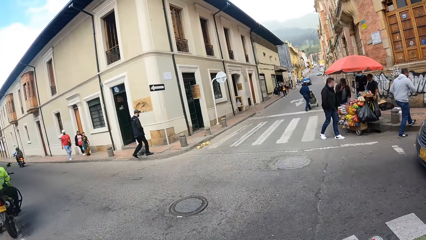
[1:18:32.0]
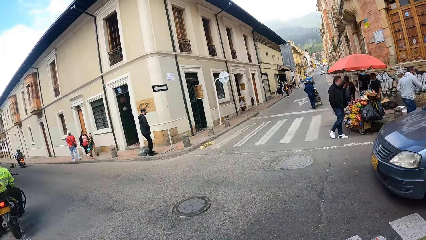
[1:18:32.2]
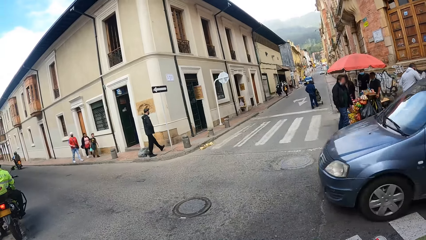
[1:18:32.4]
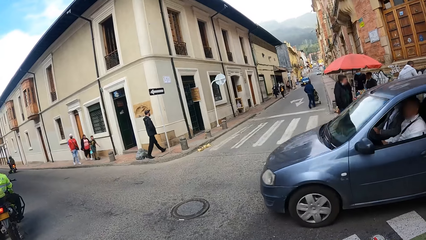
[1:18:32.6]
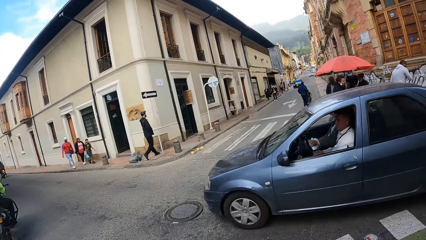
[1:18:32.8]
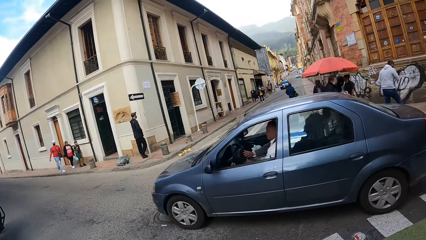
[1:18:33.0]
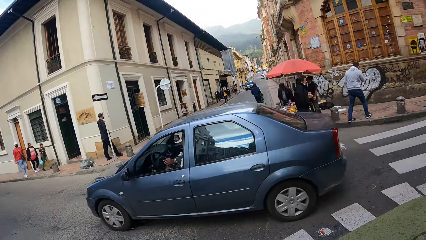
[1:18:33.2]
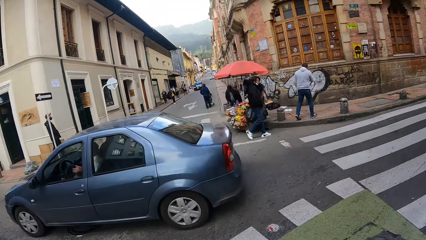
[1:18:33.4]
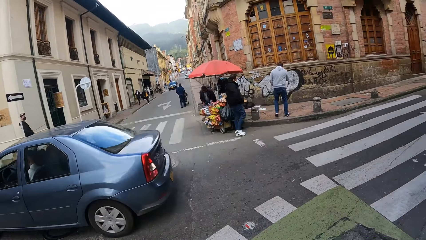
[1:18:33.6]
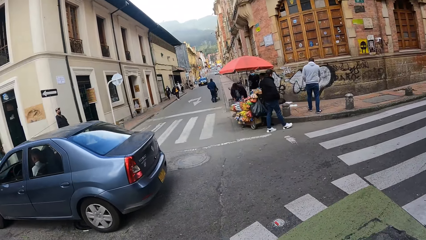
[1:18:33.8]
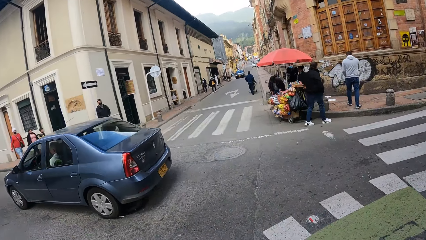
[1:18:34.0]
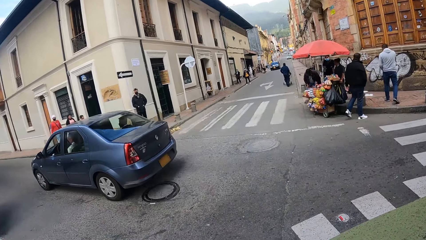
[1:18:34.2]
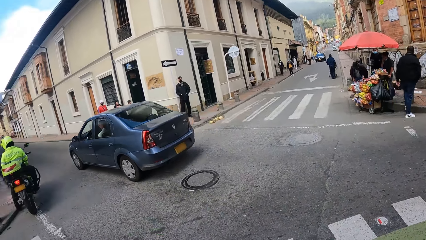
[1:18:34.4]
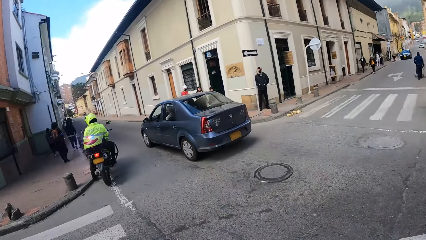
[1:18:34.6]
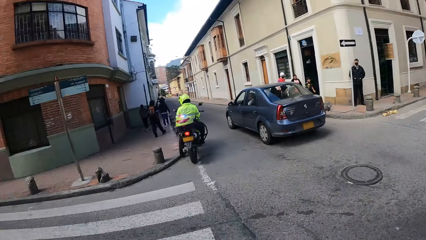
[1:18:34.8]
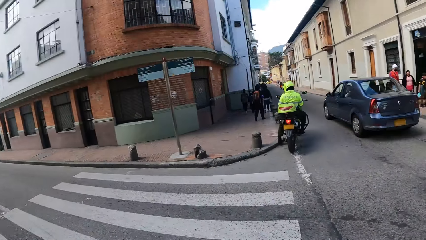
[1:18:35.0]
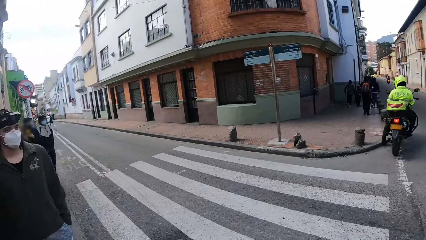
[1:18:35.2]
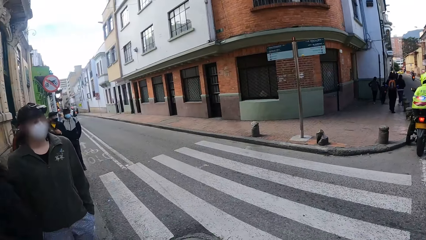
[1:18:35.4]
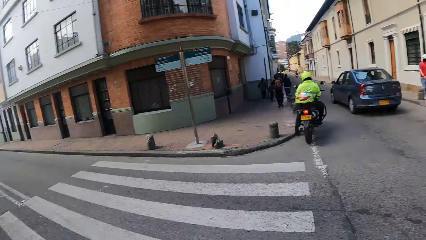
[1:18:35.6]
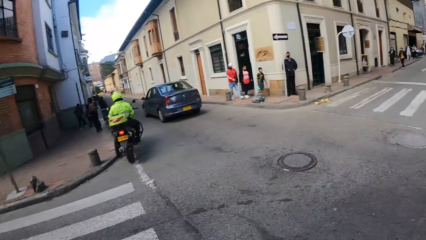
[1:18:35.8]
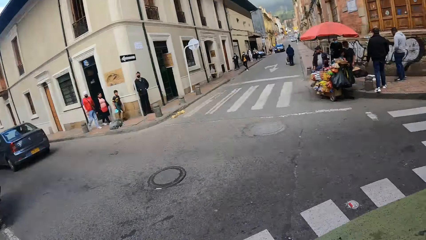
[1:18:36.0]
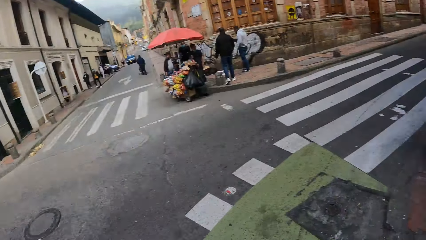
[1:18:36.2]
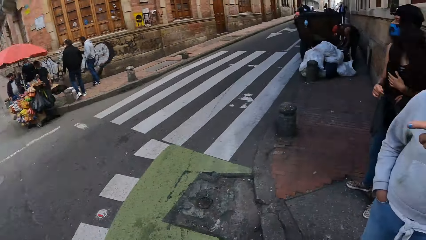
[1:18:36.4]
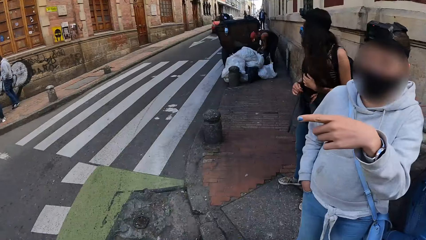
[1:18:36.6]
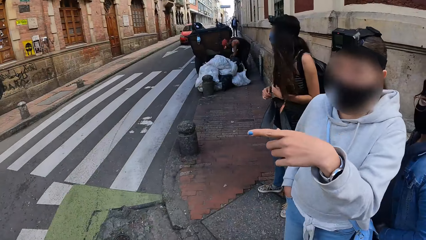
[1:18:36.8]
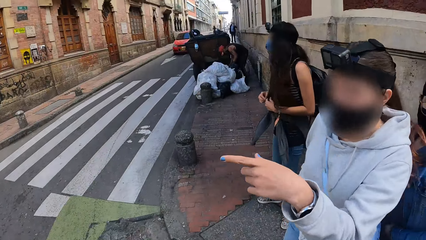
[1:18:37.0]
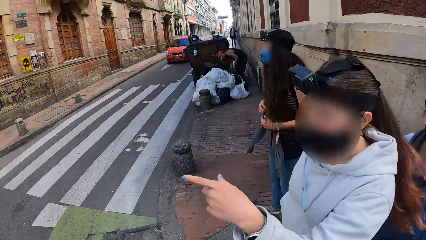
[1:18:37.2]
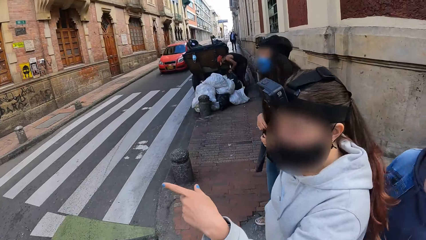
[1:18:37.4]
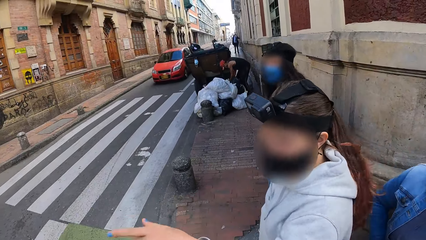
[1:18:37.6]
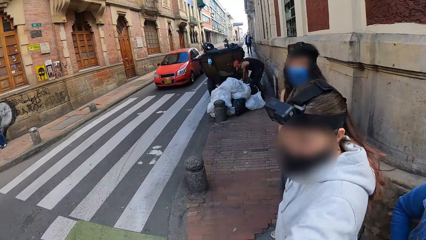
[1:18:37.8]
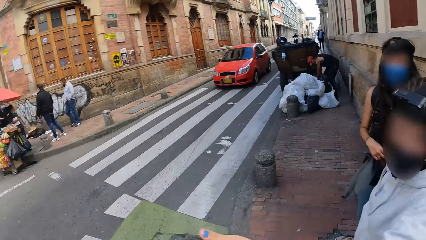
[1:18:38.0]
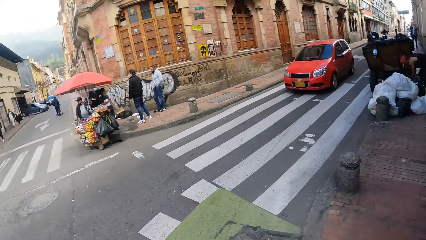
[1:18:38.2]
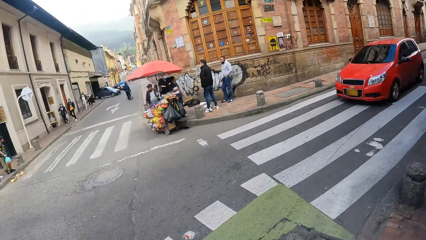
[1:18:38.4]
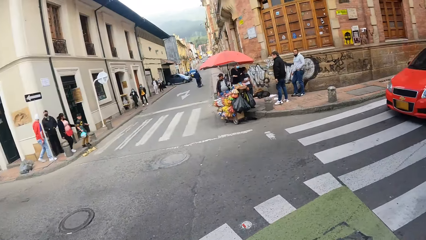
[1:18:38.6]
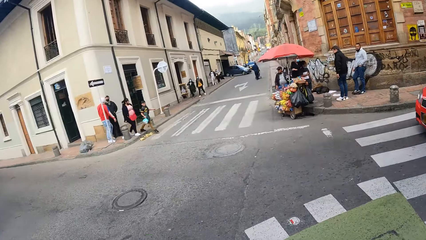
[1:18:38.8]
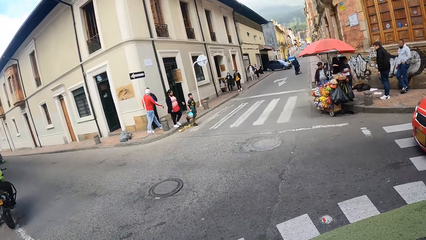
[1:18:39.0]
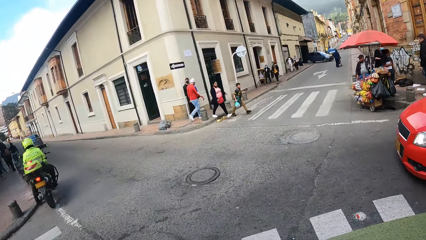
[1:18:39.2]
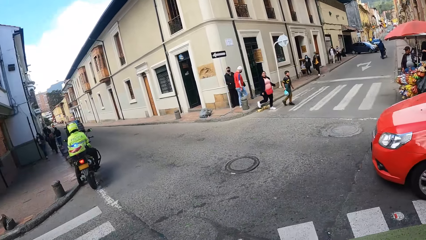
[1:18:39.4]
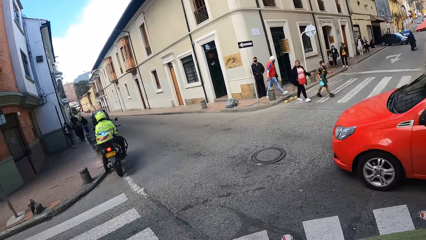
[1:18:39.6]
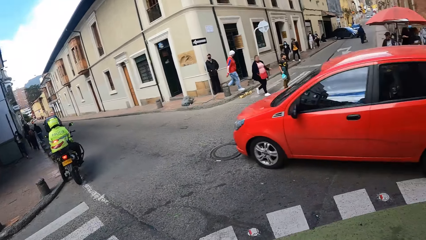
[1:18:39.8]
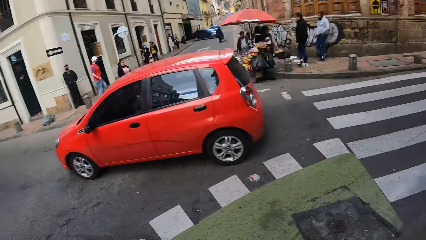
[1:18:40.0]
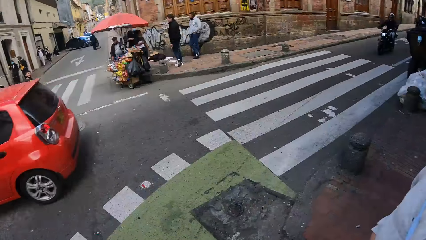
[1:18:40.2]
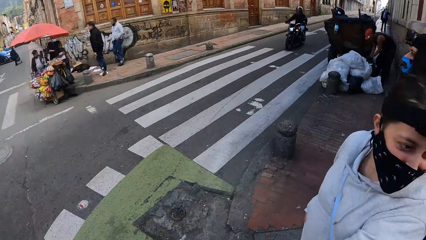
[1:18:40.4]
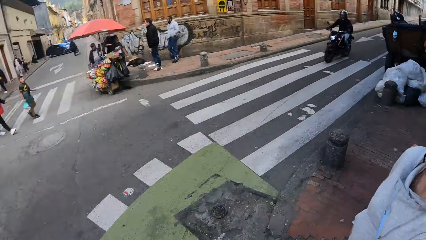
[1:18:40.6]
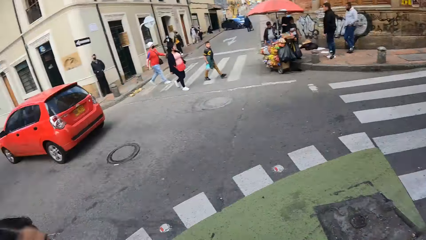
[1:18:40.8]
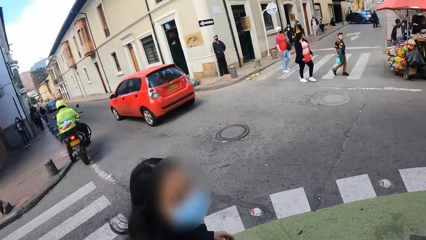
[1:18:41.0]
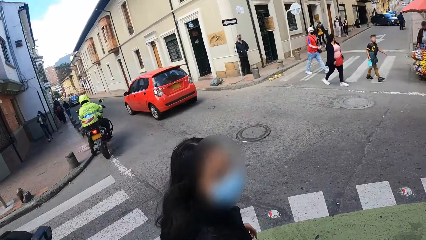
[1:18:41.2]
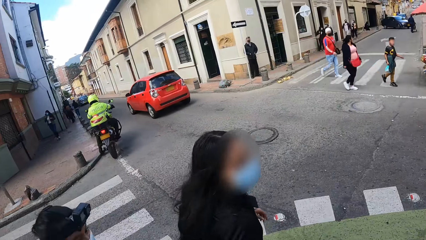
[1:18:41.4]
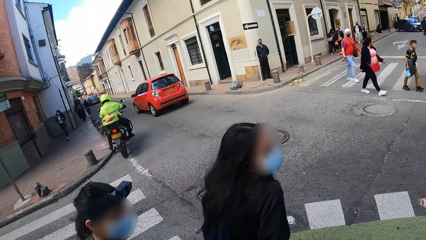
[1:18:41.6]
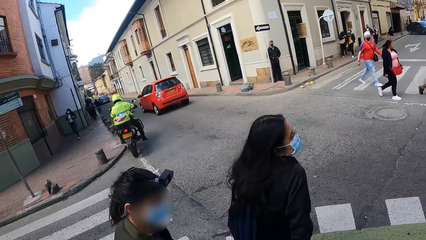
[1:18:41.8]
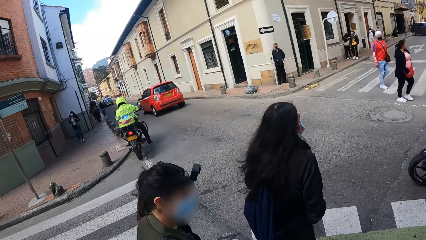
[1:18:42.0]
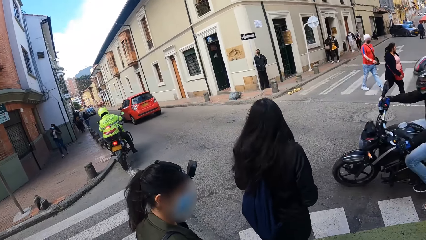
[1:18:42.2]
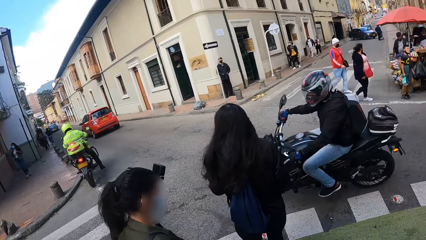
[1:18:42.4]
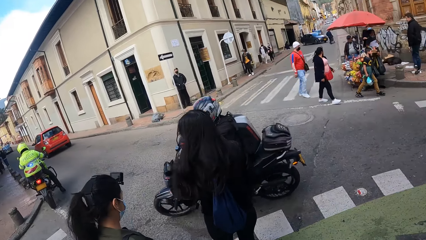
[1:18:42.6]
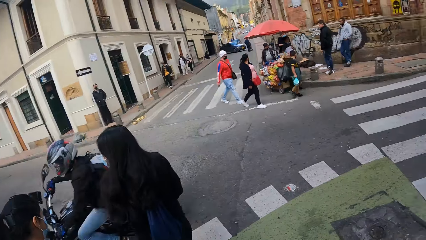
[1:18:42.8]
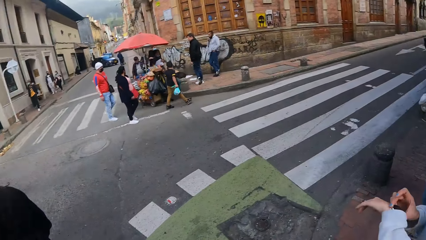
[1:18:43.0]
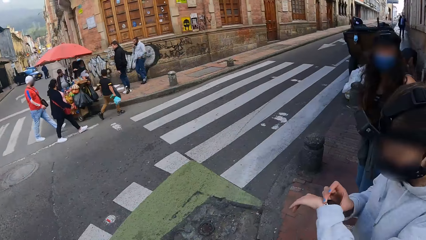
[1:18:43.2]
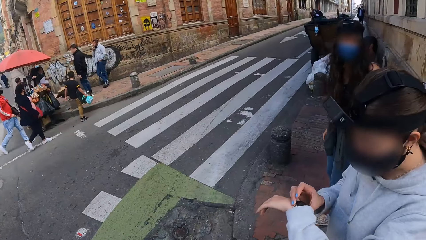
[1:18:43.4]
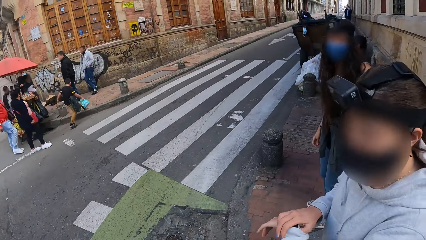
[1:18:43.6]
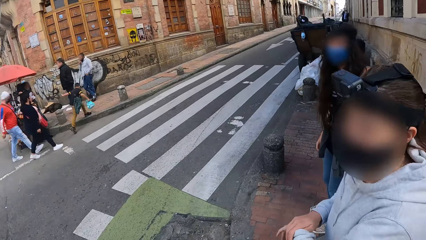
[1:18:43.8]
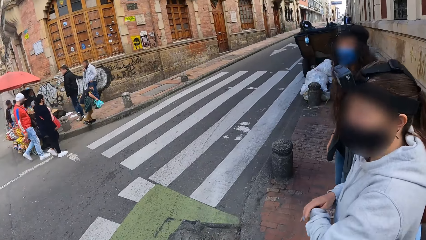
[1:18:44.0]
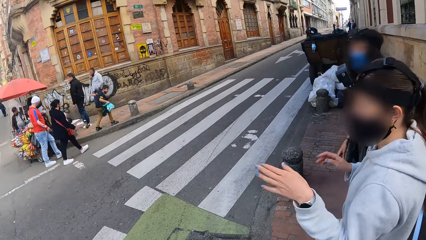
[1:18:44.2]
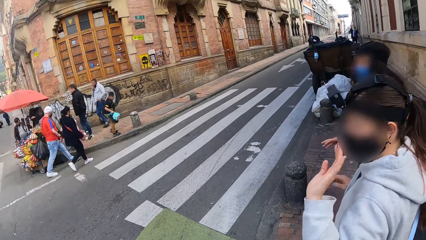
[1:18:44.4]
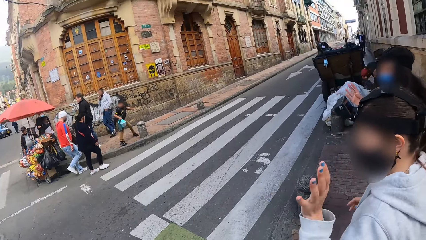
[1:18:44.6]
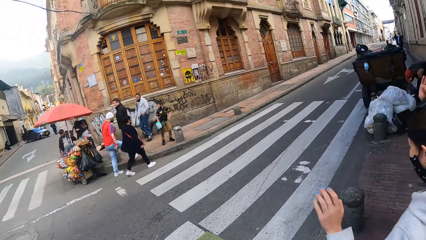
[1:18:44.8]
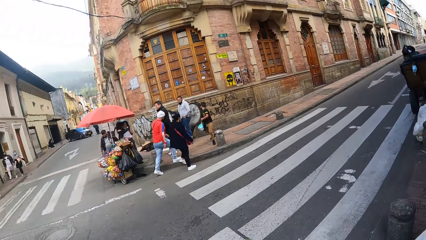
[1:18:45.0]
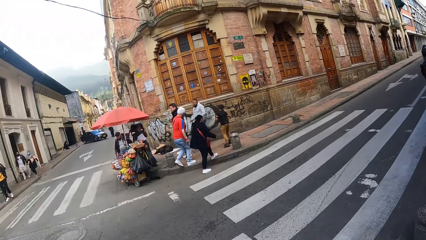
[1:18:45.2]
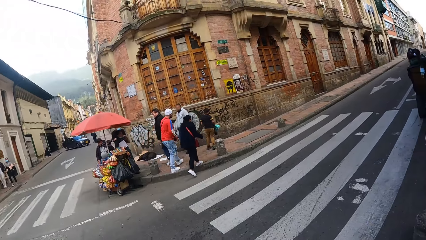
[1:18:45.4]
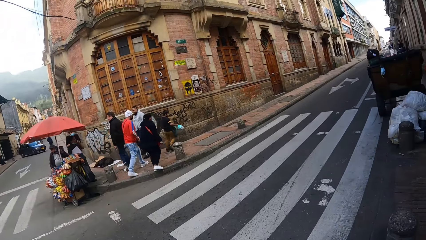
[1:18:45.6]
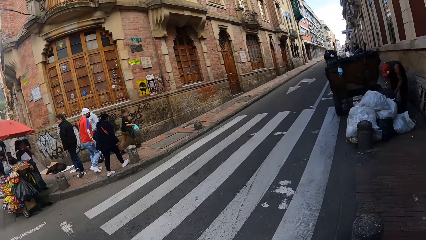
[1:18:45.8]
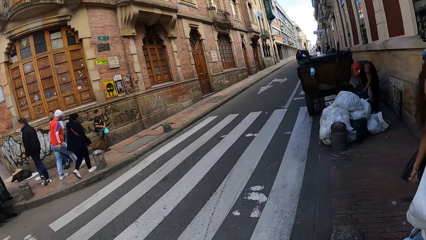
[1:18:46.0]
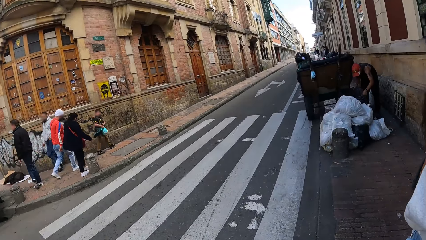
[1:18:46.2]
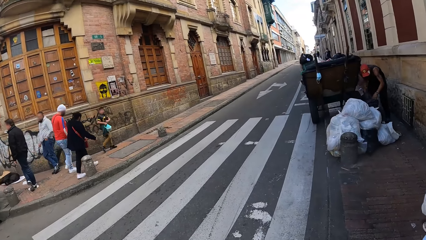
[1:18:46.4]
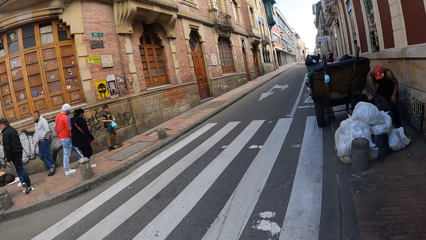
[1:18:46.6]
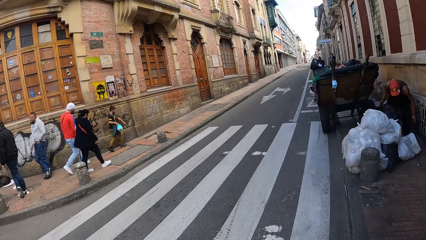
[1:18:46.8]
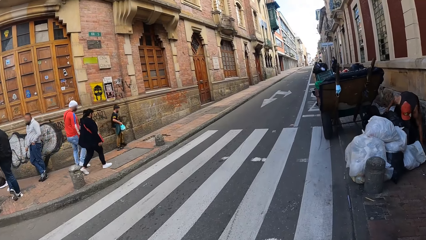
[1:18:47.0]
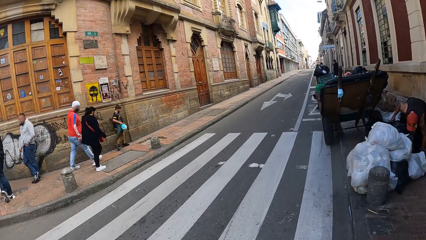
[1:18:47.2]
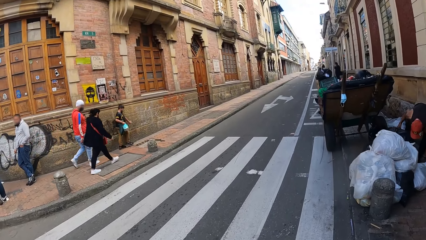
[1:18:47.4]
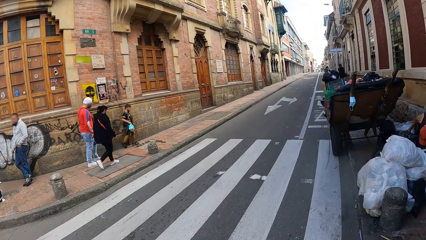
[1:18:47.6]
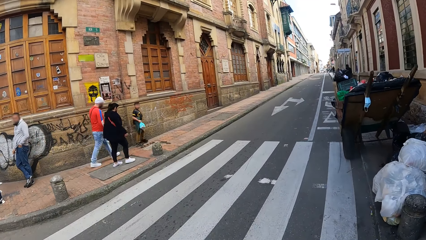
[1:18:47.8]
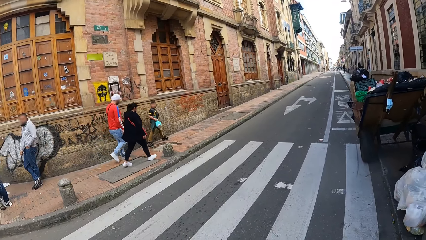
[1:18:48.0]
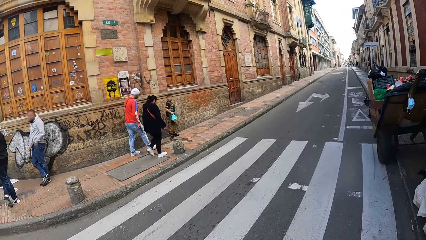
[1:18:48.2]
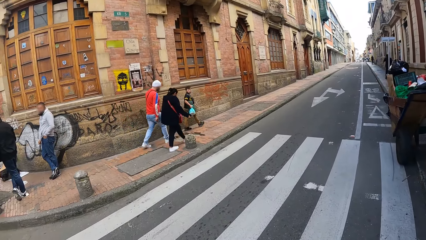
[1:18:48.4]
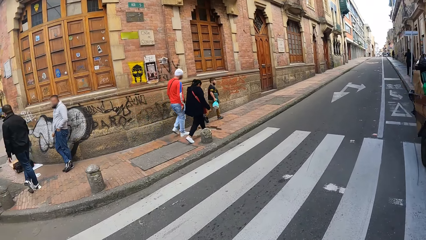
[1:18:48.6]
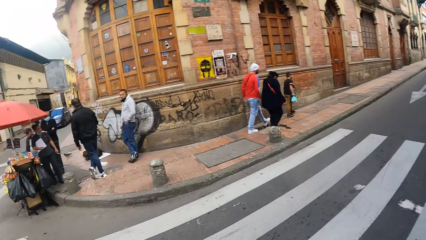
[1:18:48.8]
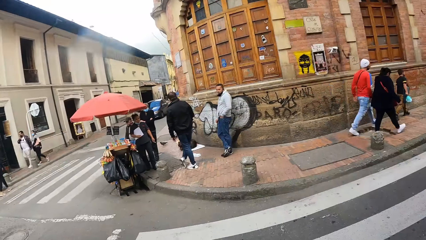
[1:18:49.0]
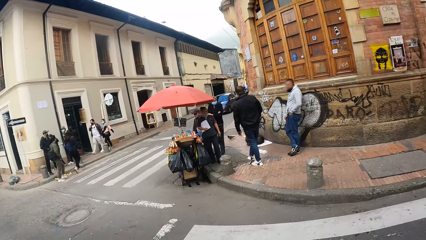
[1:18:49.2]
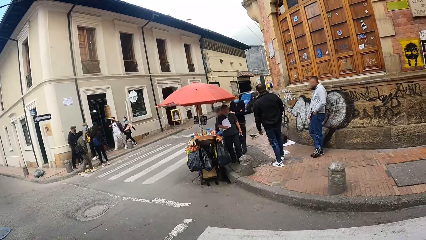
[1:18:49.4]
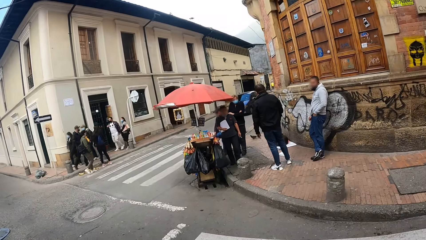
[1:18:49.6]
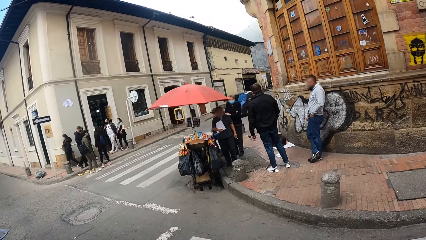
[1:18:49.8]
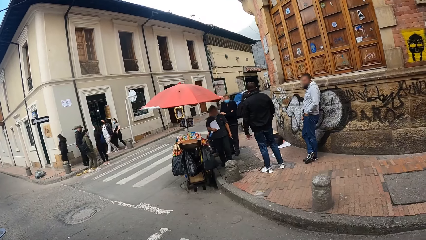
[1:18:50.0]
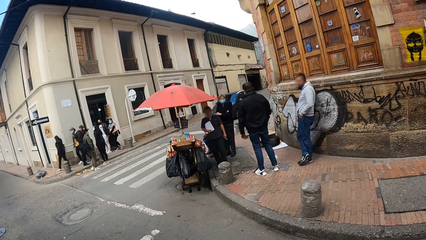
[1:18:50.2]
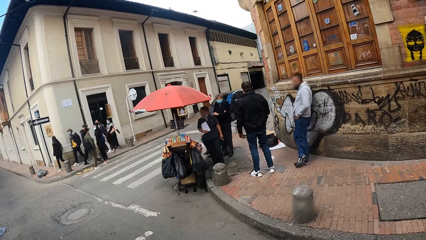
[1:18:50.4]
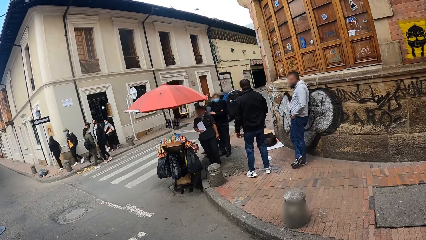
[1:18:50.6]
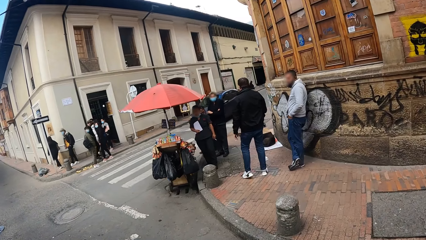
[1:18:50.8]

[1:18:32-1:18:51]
A woman points with her left hand. The woman adjusts her watch. The woman gestures with her left hand. The camera wearer crosses a tarmac road.
